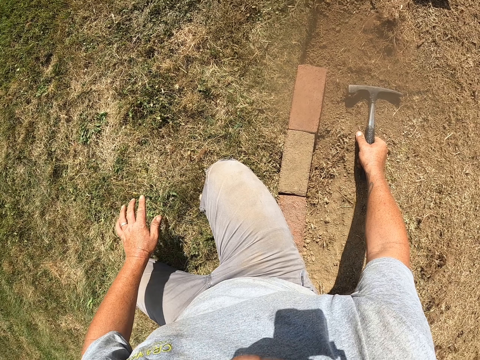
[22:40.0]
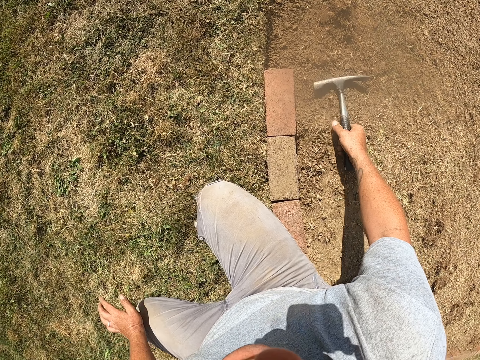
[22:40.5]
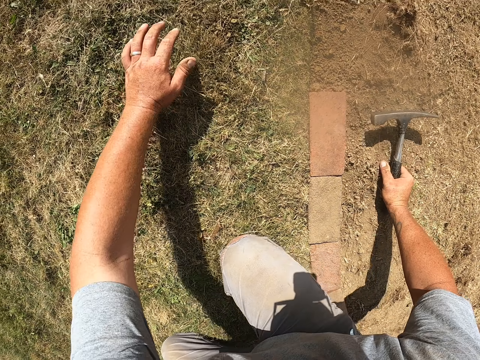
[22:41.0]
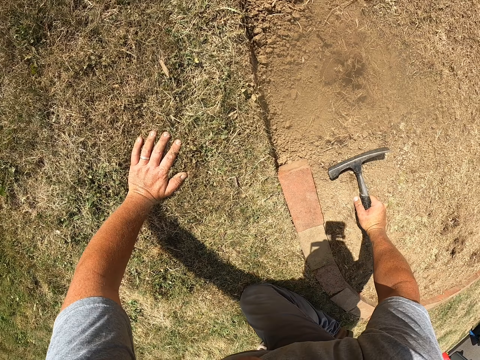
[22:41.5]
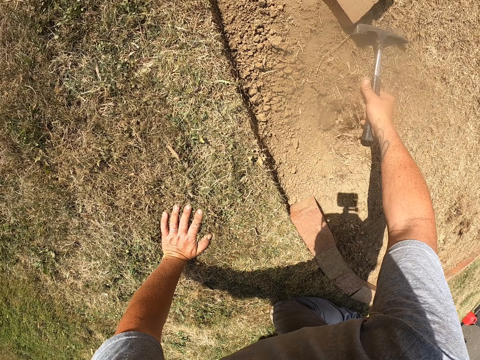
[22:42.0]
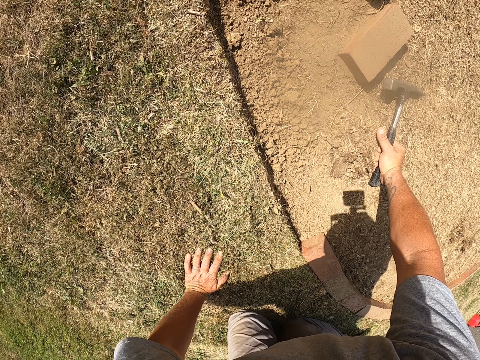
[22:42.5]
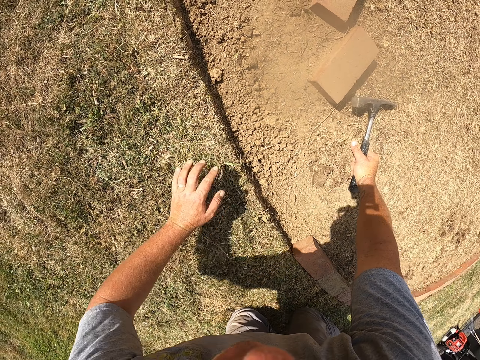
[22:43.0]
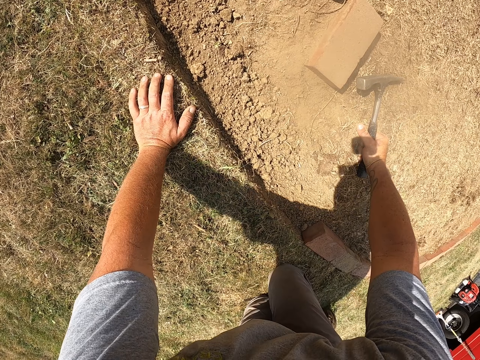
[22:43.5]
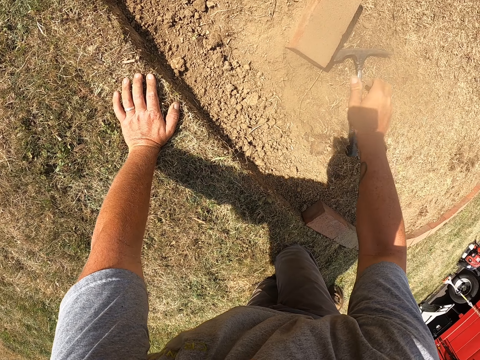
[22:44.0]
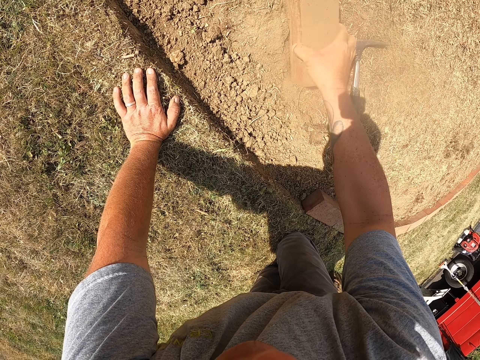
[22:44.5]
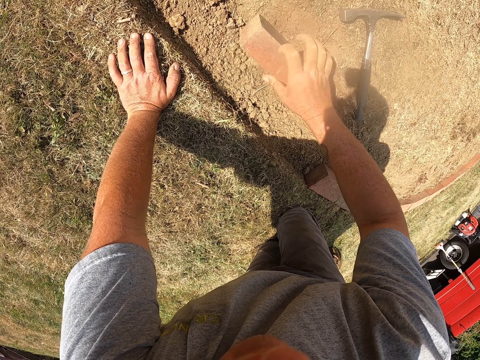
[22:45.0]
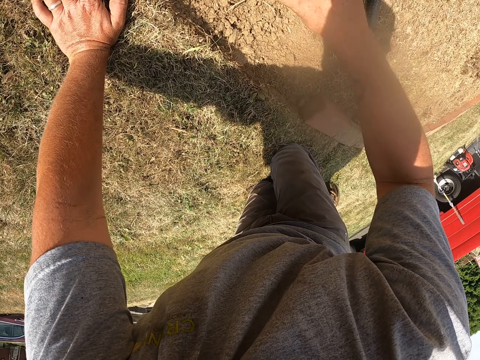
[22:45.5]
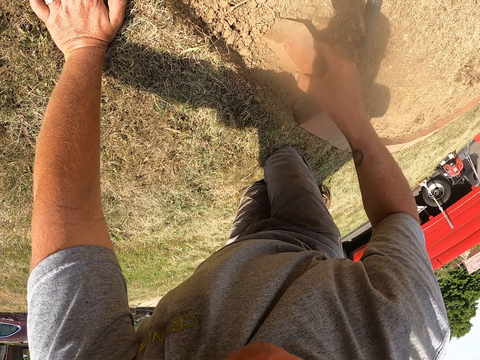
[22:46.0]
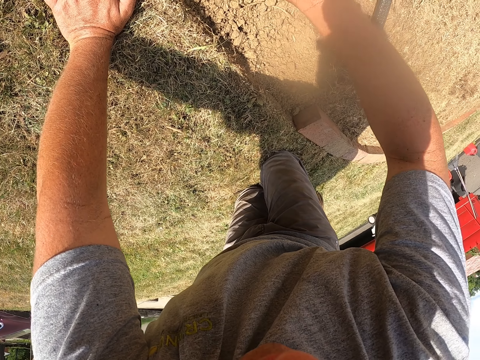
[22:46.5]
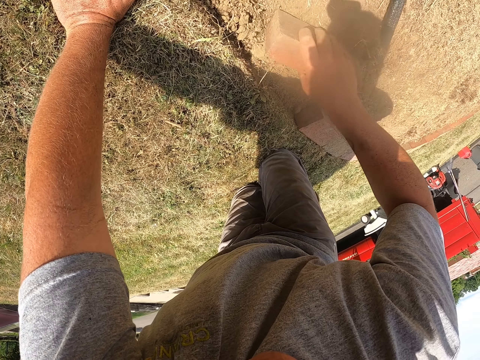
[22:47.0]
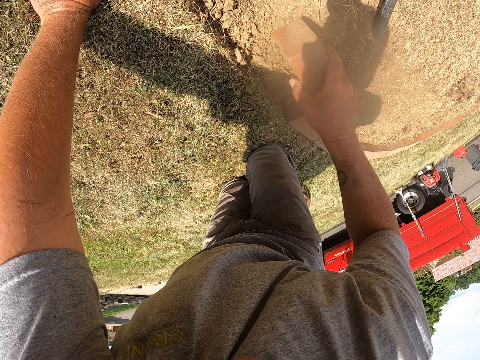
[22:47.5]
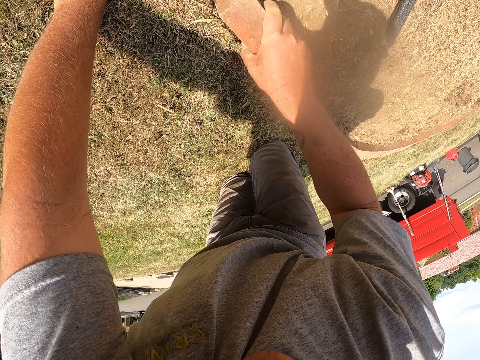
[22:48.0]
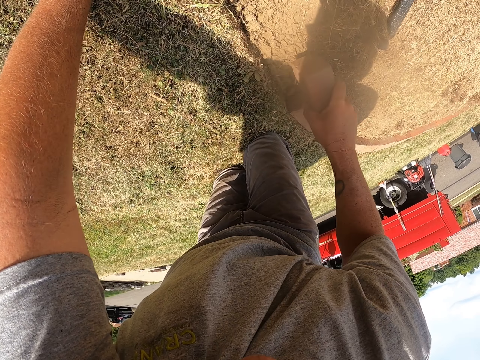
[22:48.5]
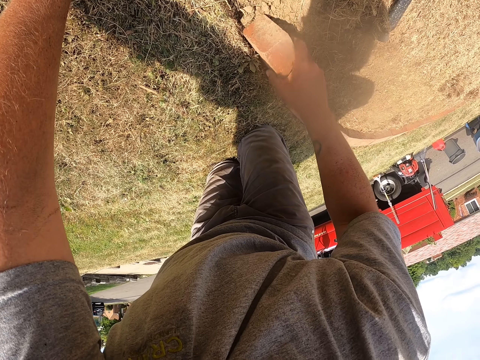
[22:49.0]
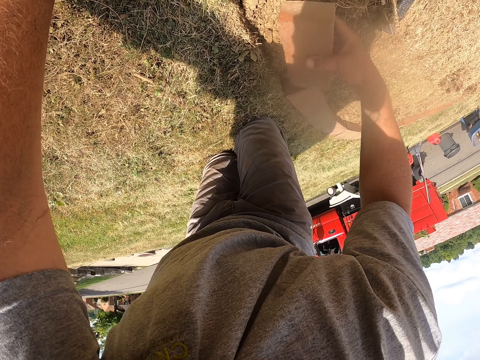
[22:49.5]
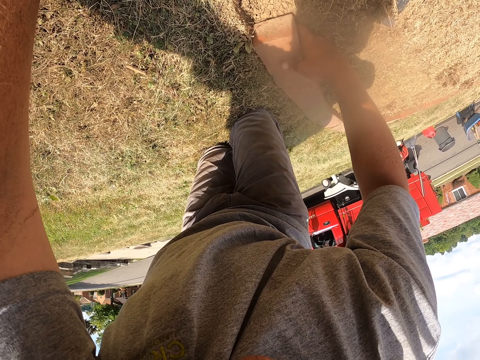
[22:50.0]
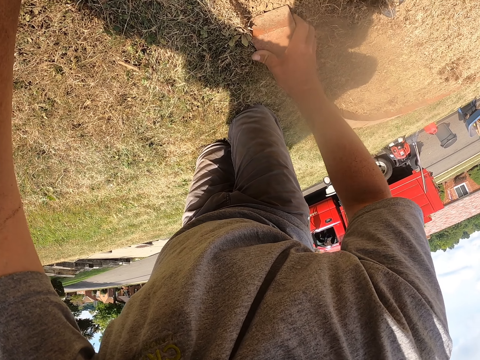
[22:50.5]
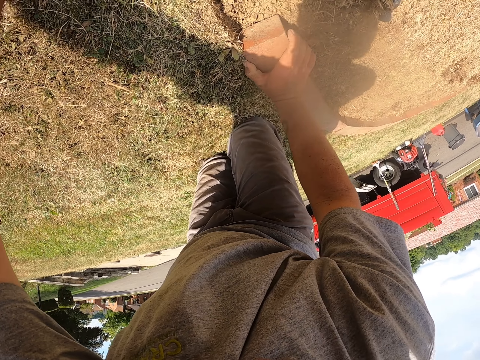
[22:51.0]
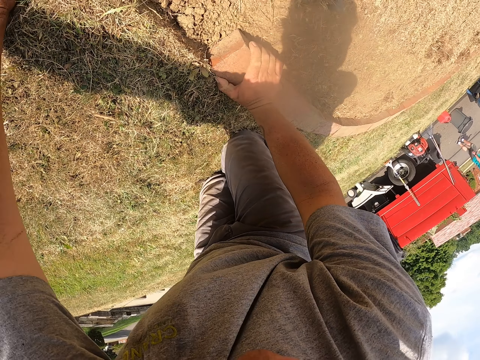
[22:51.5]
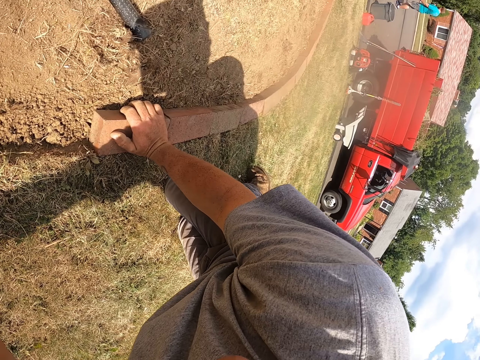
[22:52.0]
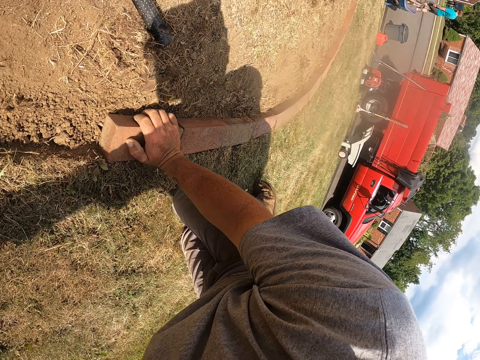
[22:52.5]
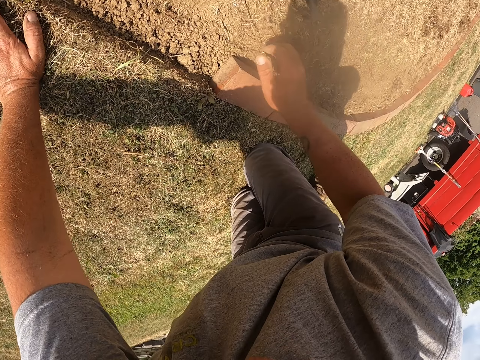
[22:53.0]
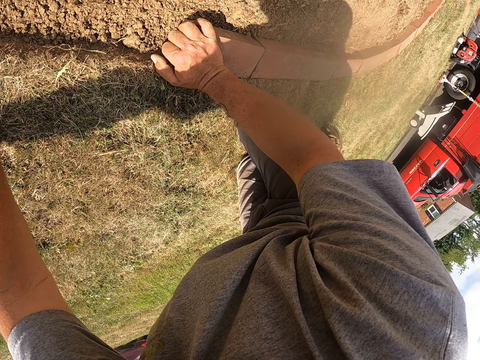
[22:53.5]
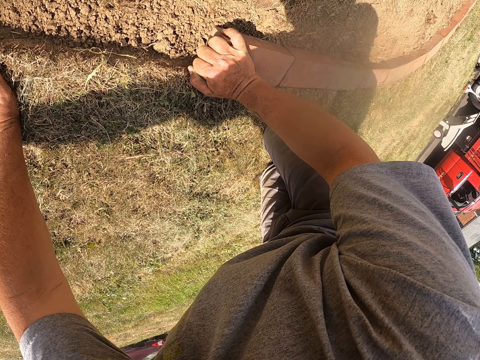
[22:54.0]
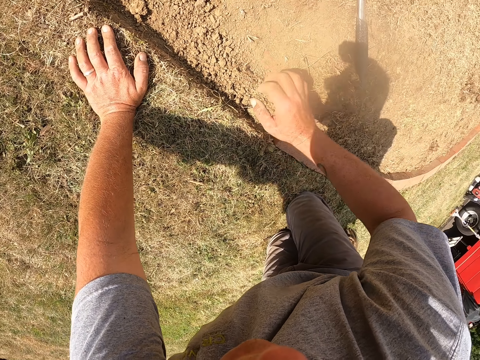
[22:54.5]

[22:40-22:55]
The camera wearer looks around. He holds the hammer on the ground. He crawls on the ground. He picks up a brick from the ground. He moves sand with the brick. He places the brick on the bricks line. He masons. He presses the brick firmly with his hand.

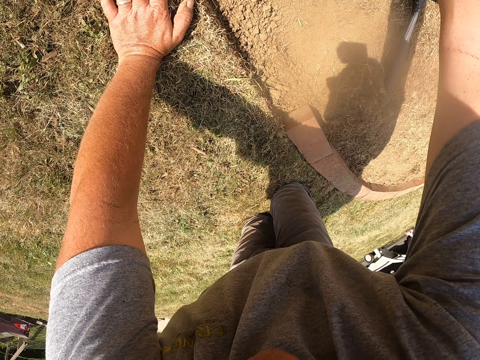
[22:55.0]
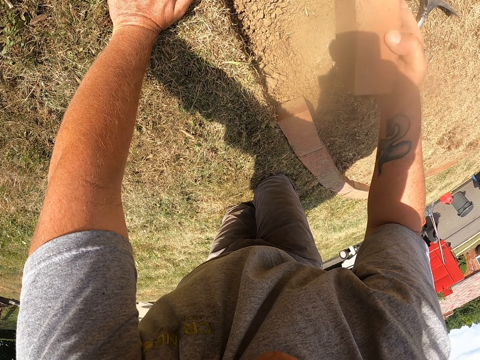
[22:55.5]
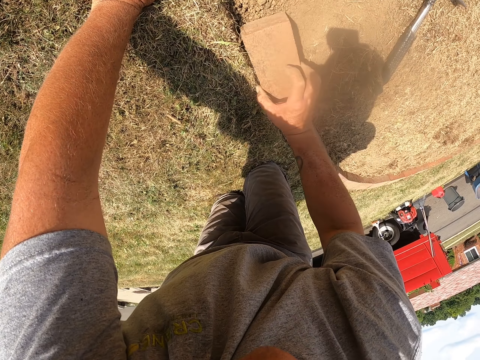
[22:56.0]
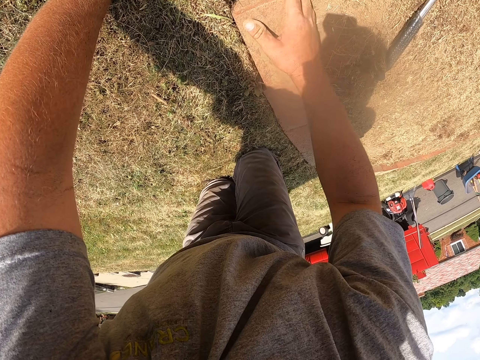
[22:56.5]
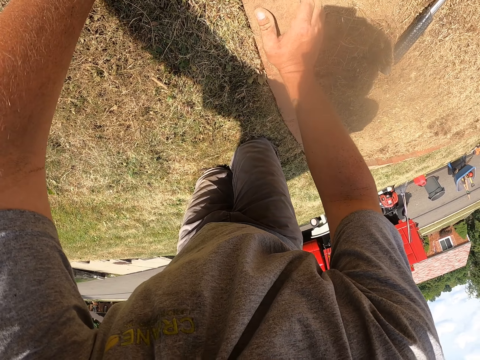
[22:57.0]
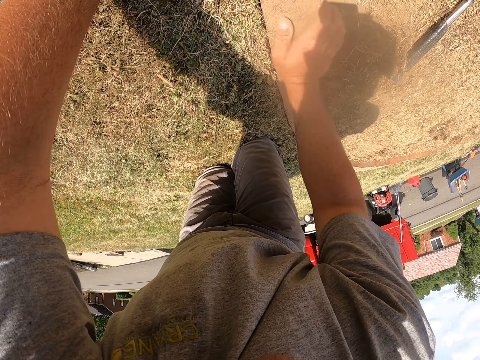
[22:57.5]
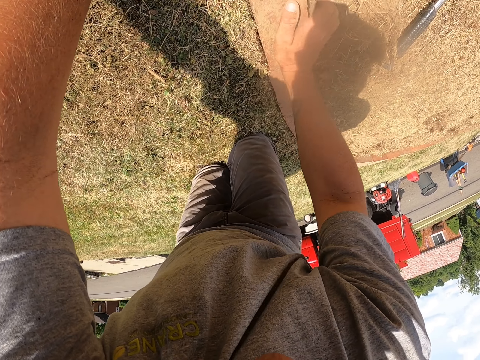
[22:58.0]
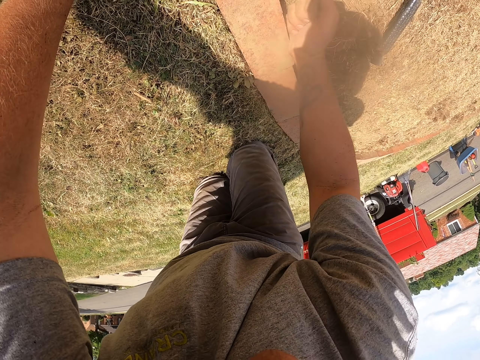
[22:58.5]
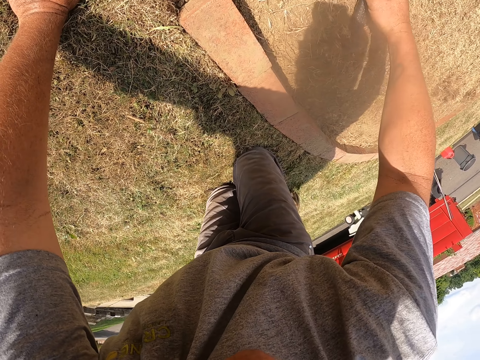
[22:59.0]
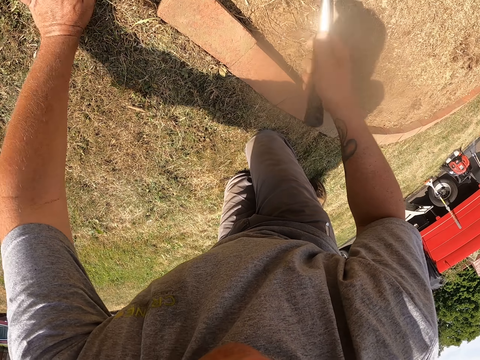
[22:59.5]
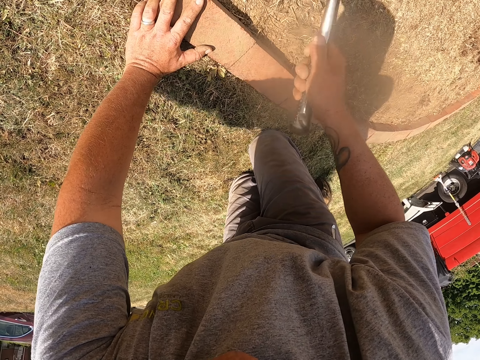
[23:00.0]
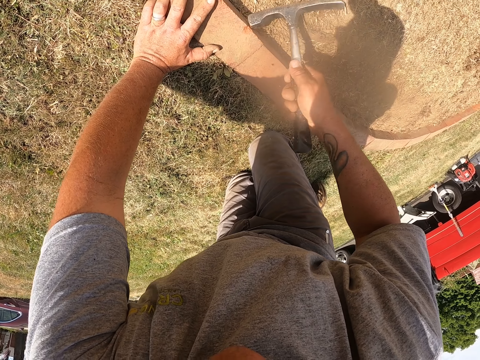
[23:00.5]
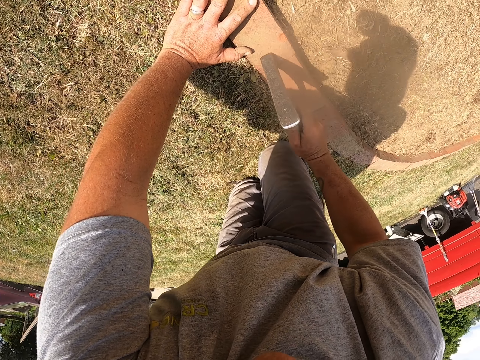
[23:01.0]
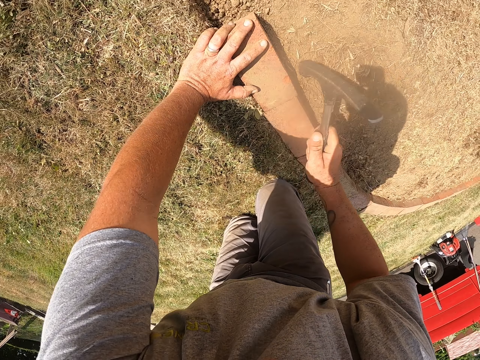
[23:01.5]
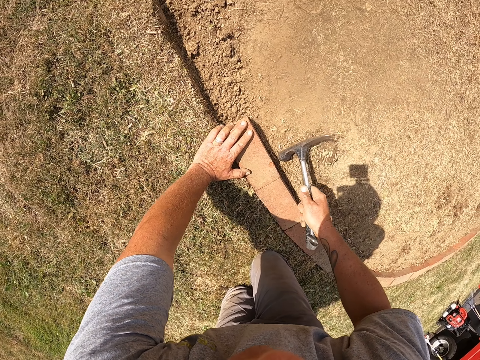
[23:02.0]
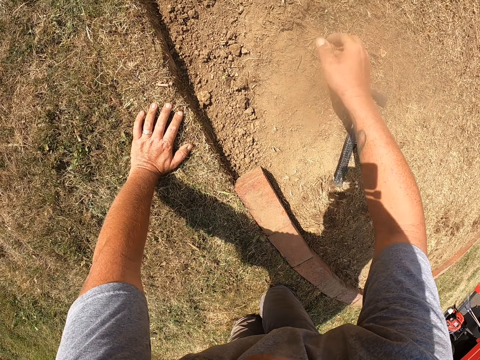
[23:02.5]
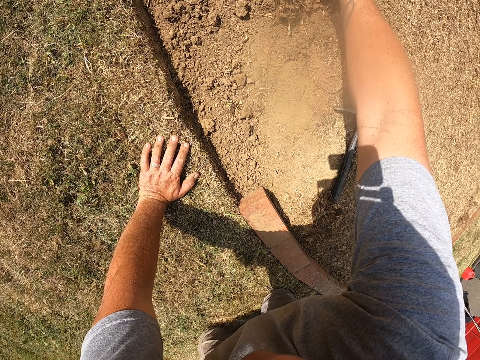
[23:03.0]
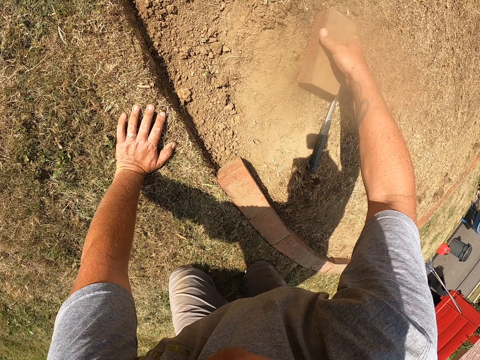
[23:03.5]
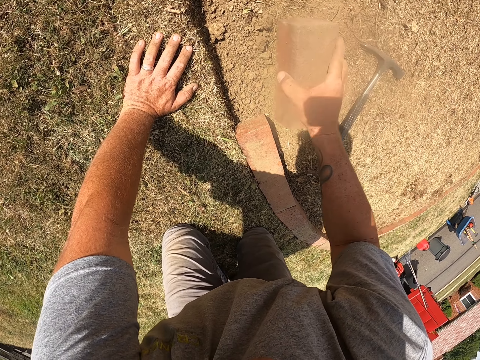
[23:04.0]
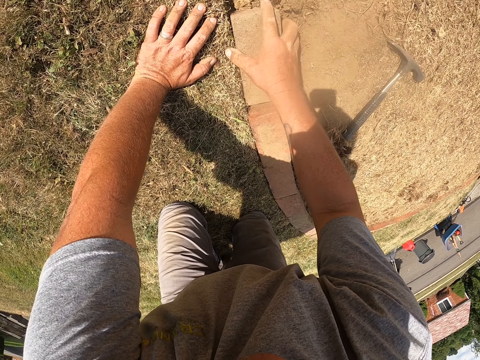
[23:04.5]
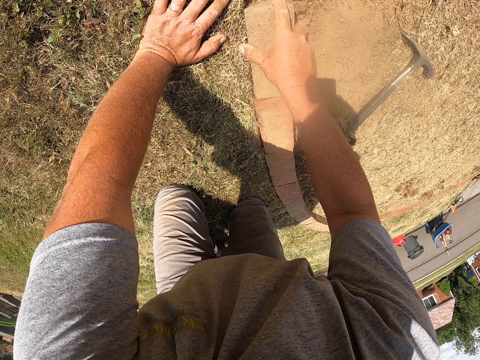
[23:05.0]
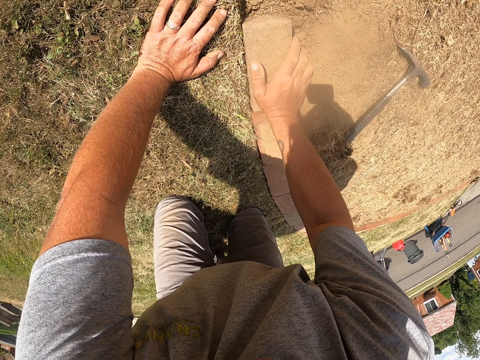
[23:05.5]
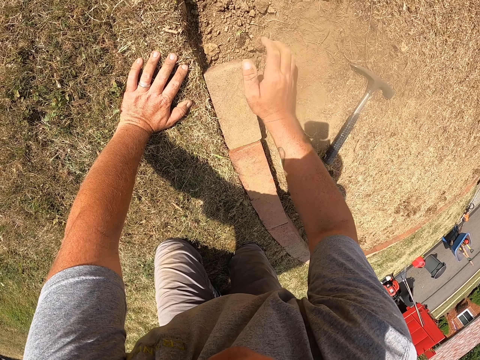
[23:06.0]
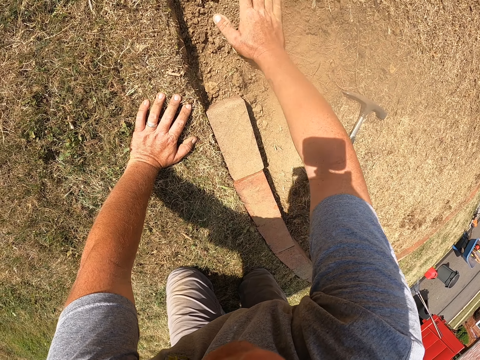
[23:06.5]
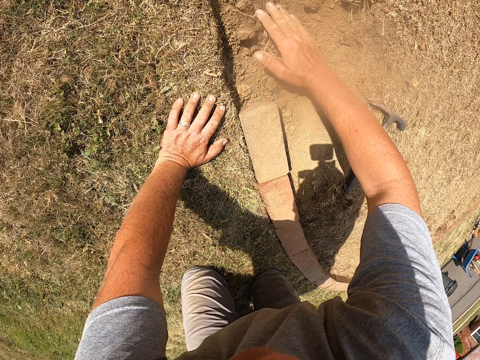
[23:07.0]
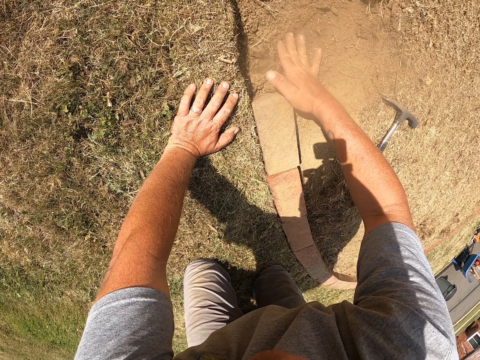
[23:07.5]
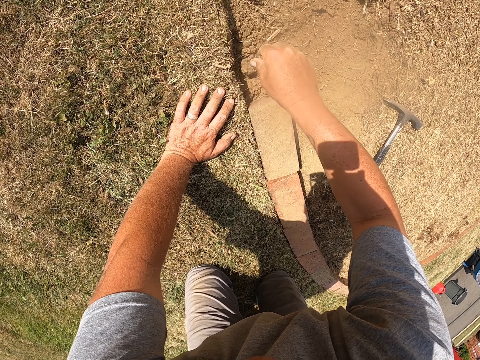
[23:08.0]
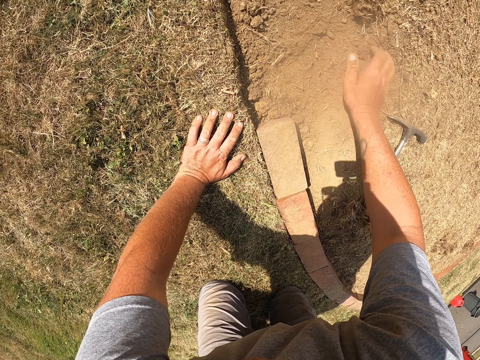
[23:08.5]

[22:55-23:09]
The camera wearer picks up another brick. He places the brick on the bricks line. He presses the brick firmly with his hand. He knocks the brick with his hand. He masons. He picks up a hammer. He knocks the bricks with the hammer. He holds the brick with his left hand. He drops the hammer on the ground. He moves. He picks up a brick. He drops the brick on the ground. He picks up the brick. He places the brick on the bricks line. He pushes the brick on the brick line. He masons. He knocks the brick with his hand. He moves sand on the ground with his hand.
